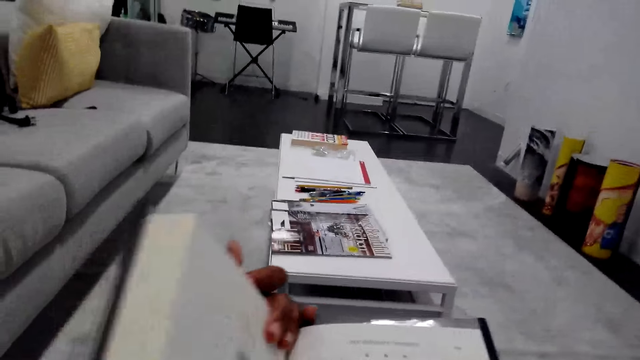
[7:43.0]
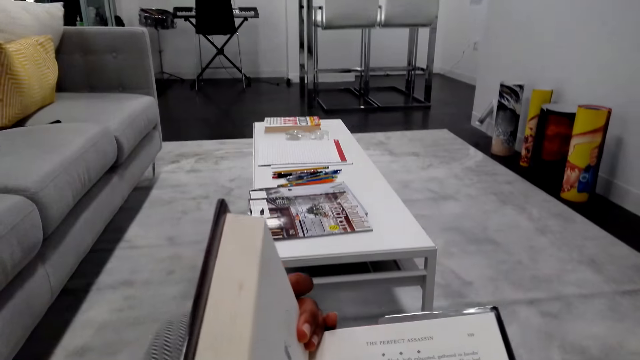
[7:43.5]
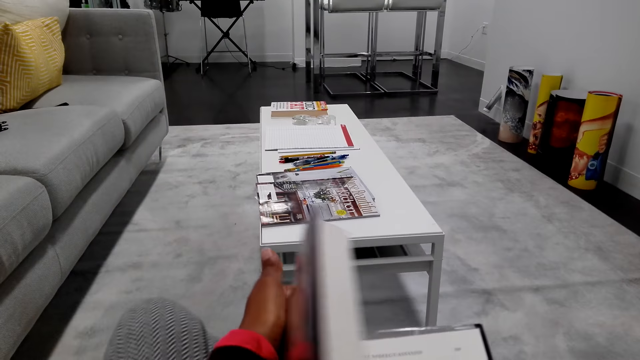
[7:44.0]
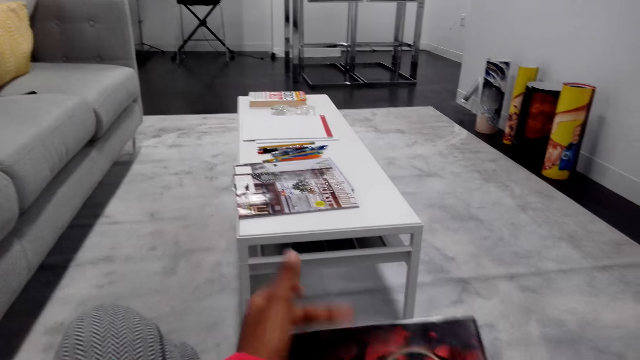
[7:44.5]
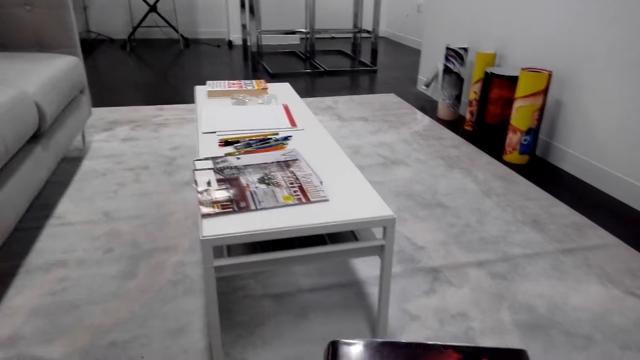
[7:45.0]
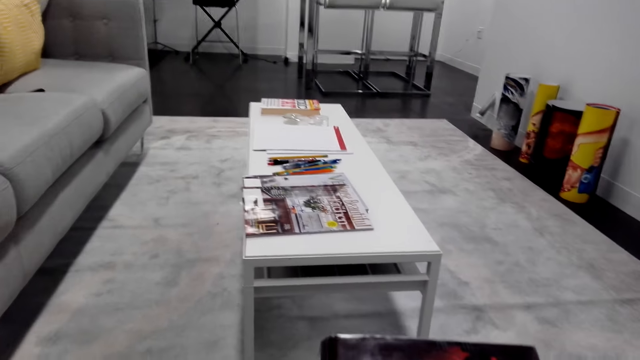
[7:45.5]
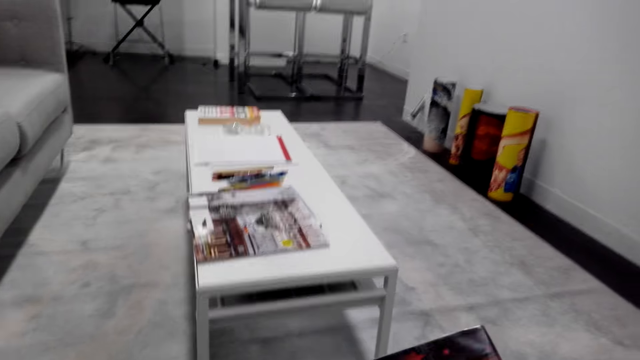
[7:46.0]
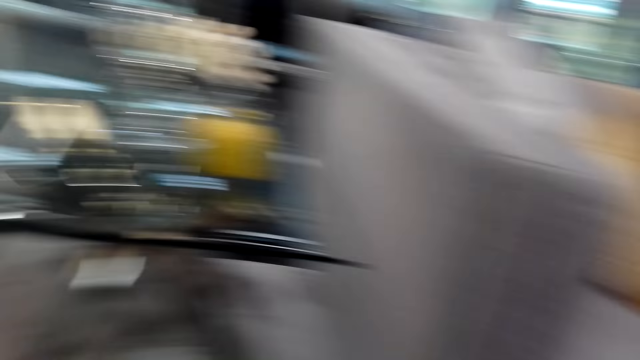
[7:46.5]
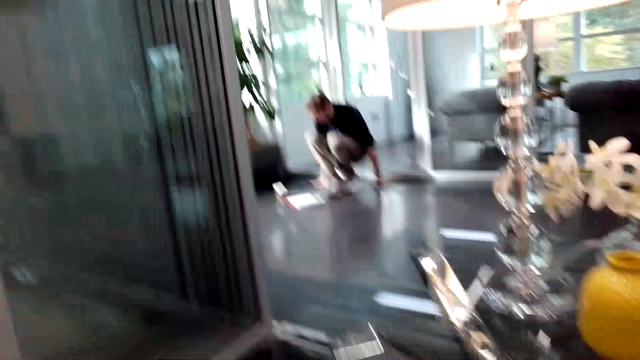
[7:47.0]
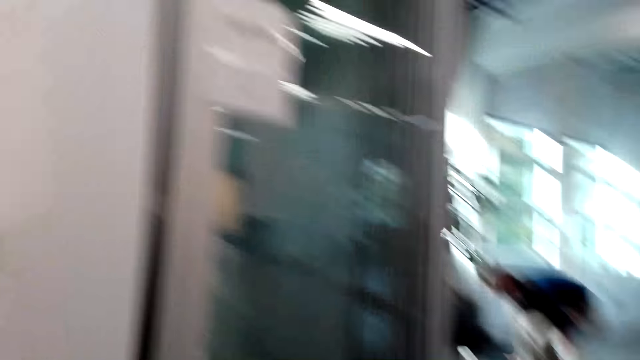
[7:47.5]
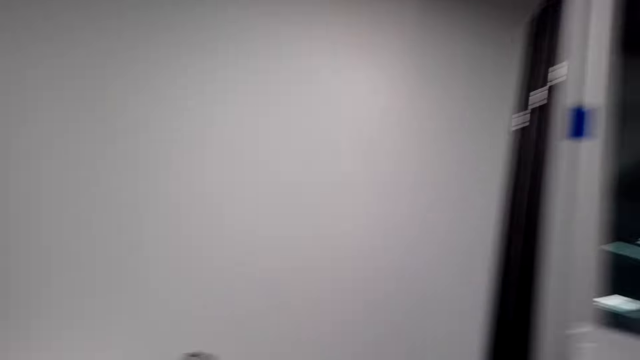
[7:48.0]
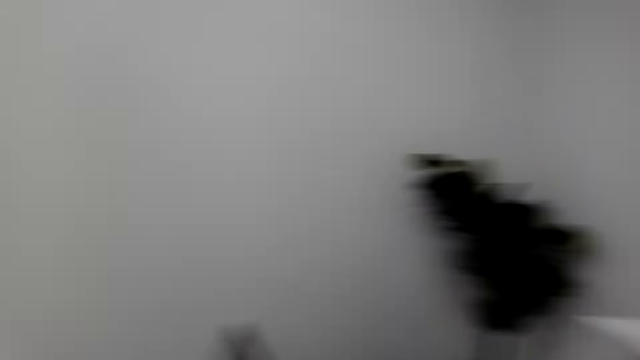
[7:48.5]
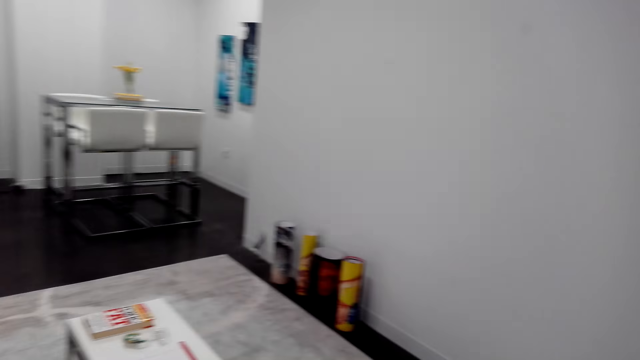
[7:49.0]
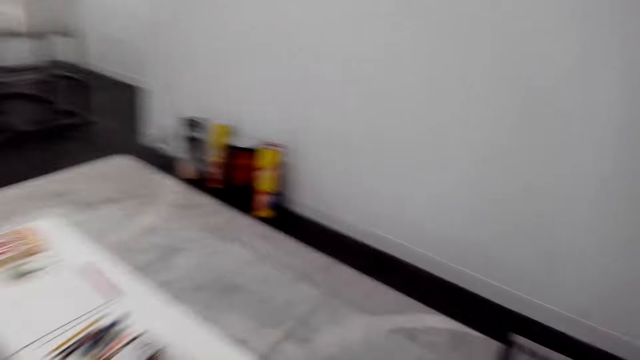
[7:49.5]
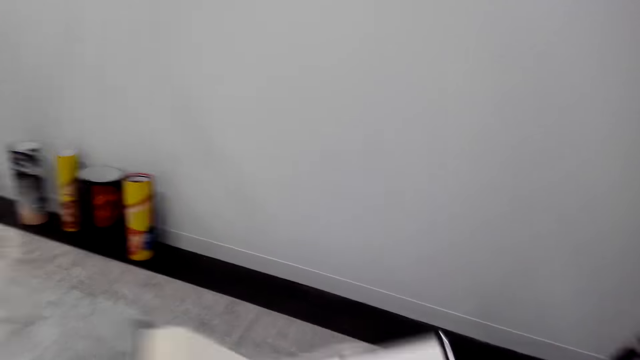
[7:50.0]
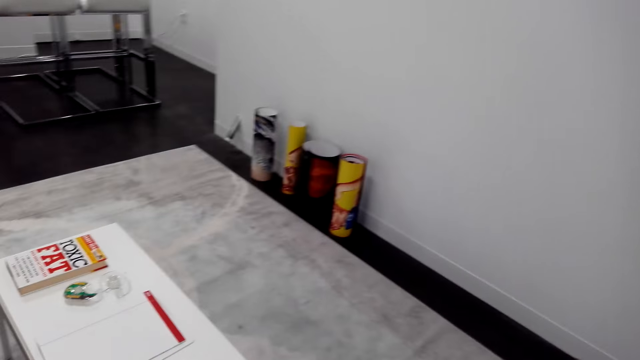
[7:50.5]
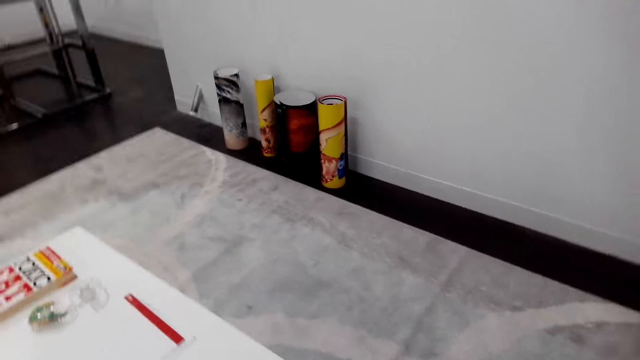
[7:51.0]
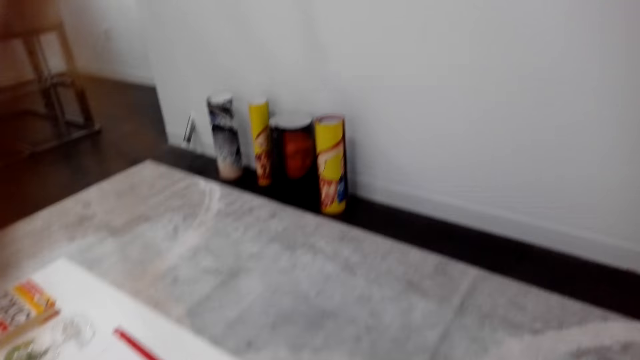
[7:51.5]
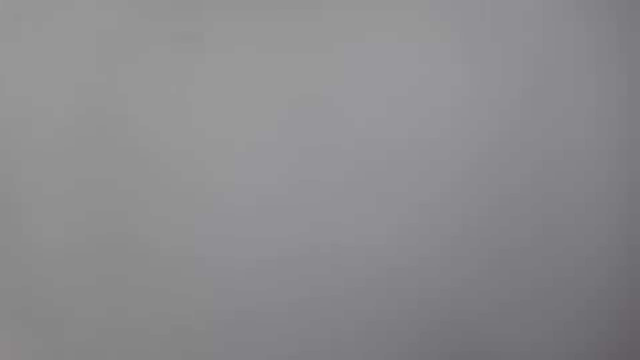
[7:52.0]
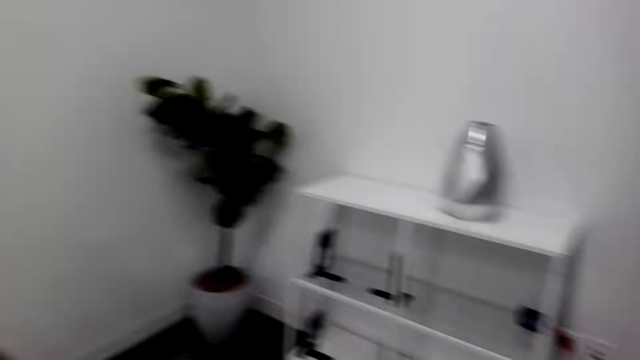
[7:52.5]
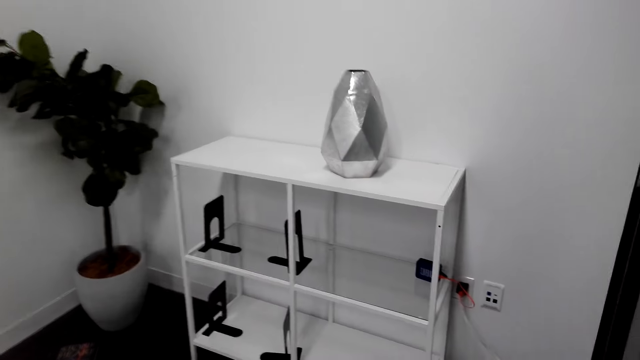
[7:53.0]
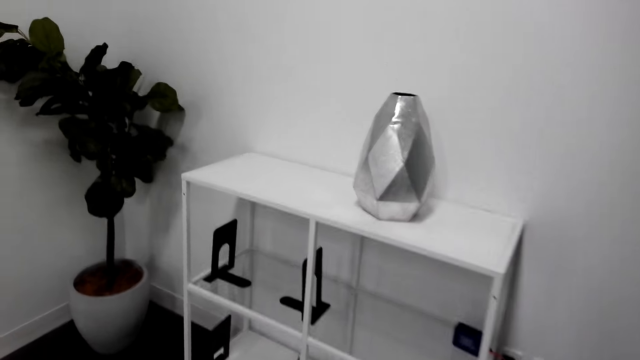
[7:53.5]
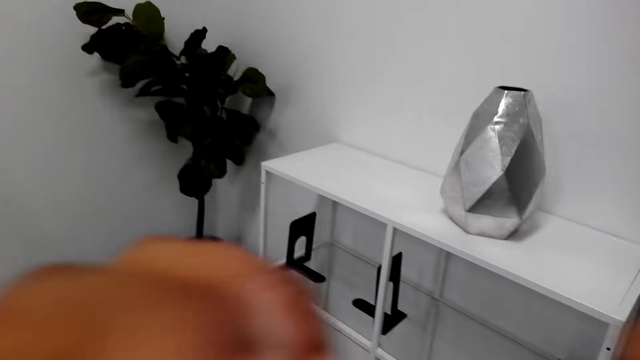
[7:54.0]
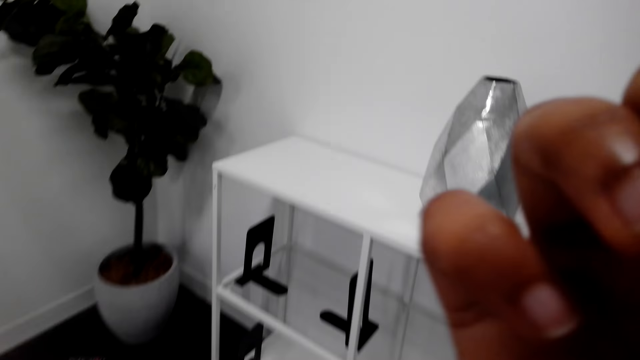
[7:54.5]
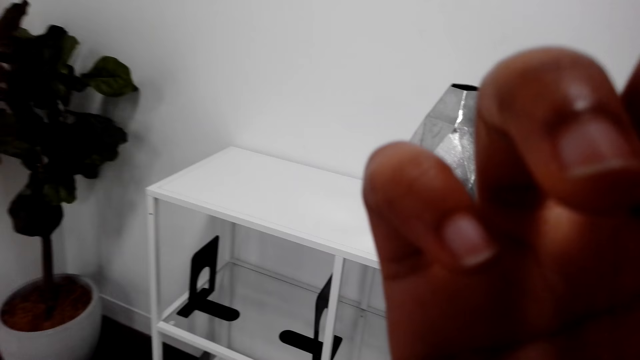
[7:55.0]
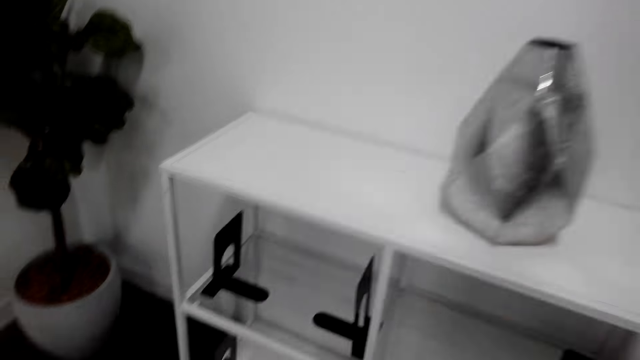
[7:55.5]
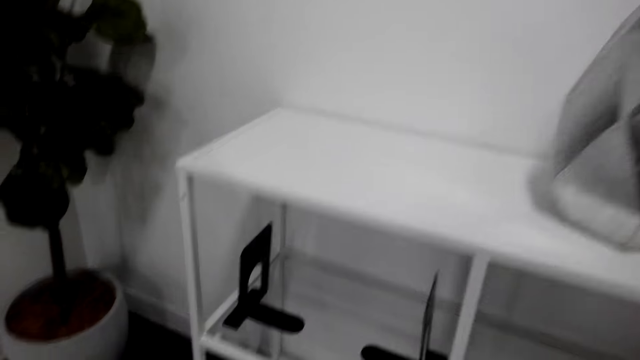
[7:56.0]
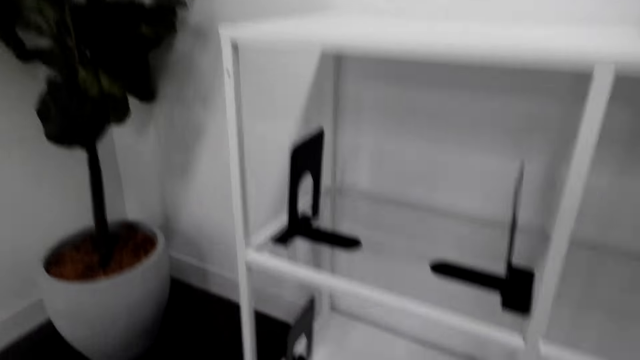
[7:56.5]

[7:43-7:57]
The camera wearer closes the book. He turns around and stands up. A man appears. The camera wearer moves around. He puts the book on the table. He walks in the room. He lifts up his hand and touches his face.

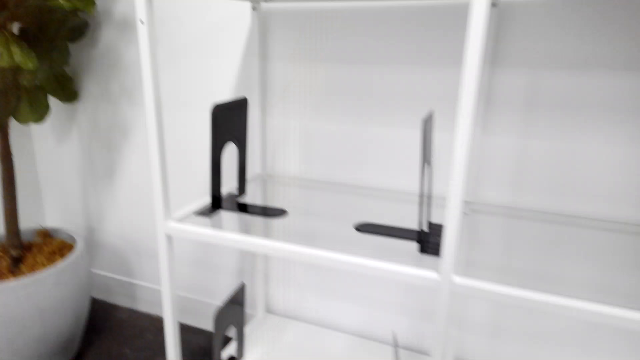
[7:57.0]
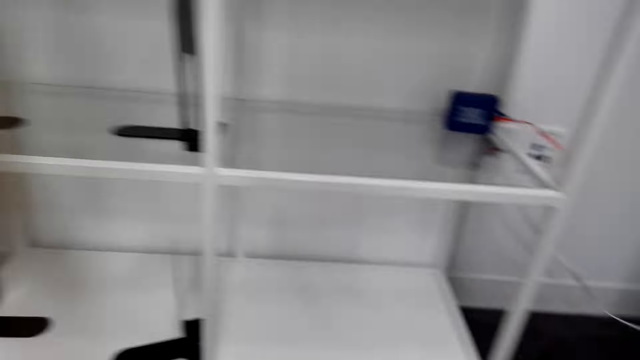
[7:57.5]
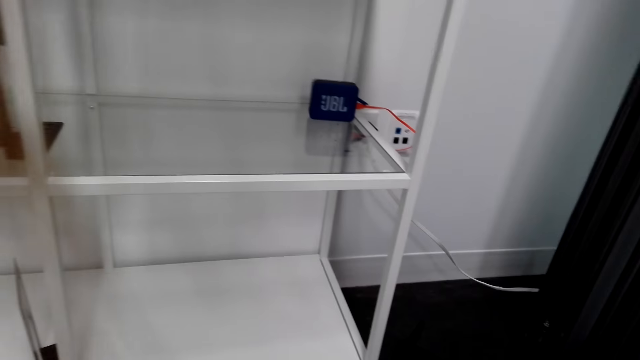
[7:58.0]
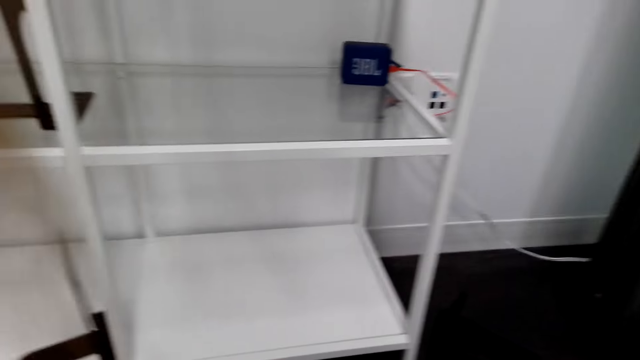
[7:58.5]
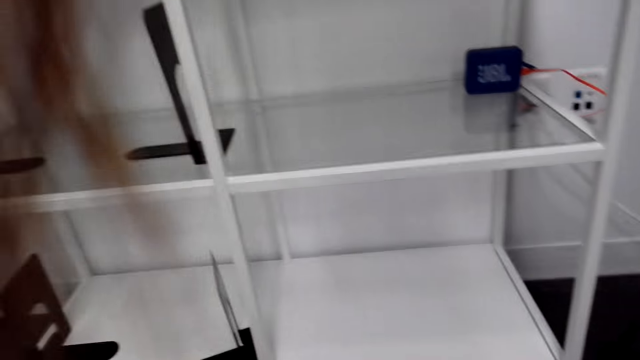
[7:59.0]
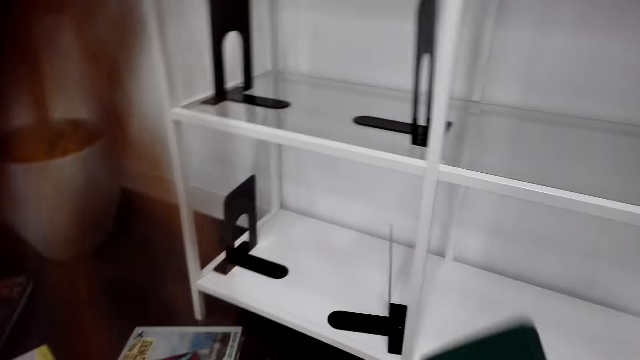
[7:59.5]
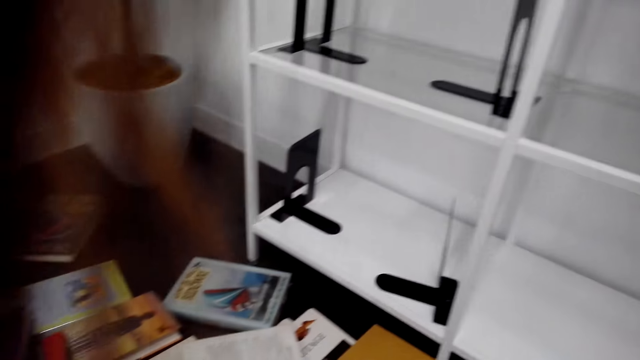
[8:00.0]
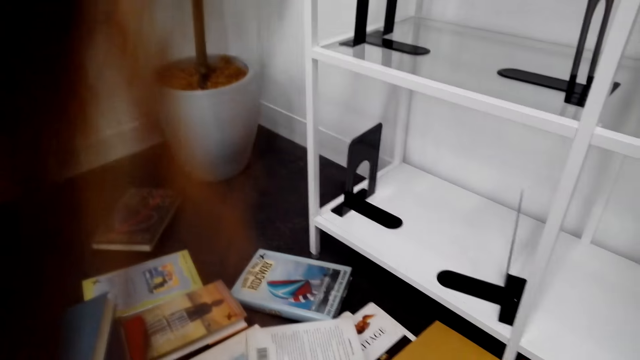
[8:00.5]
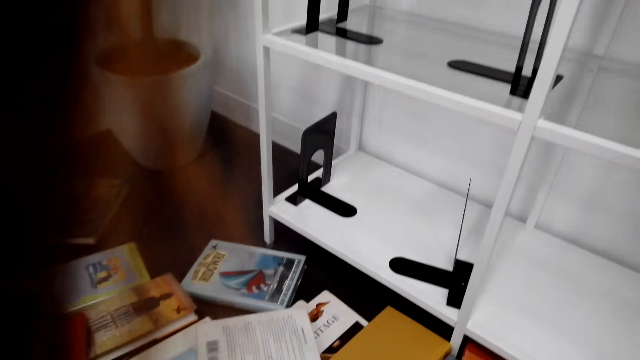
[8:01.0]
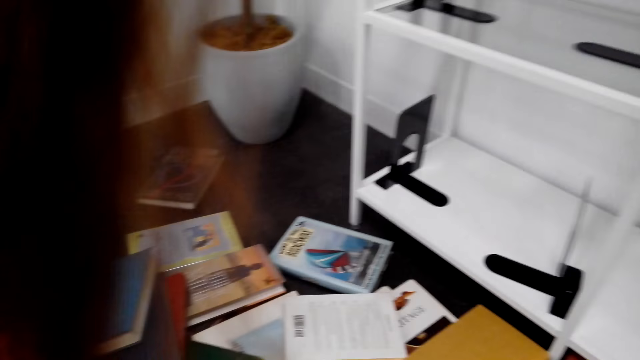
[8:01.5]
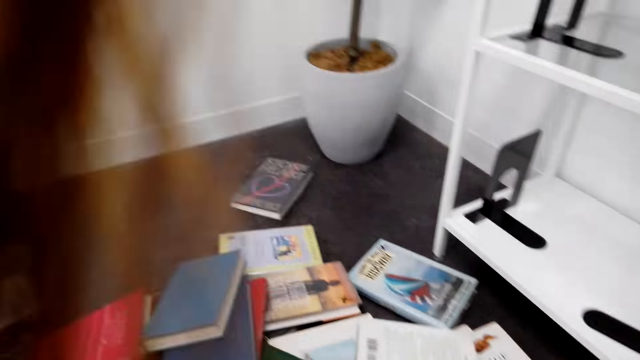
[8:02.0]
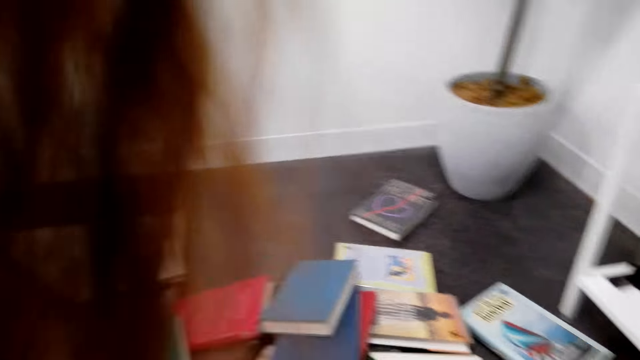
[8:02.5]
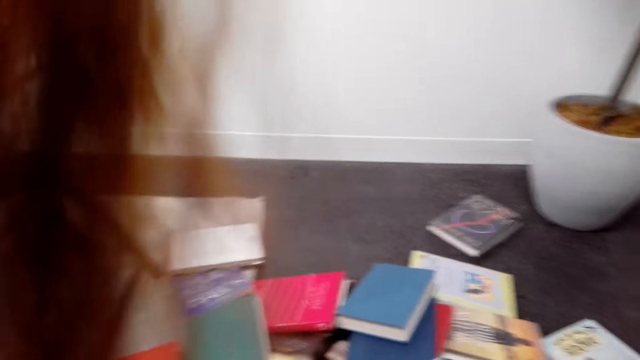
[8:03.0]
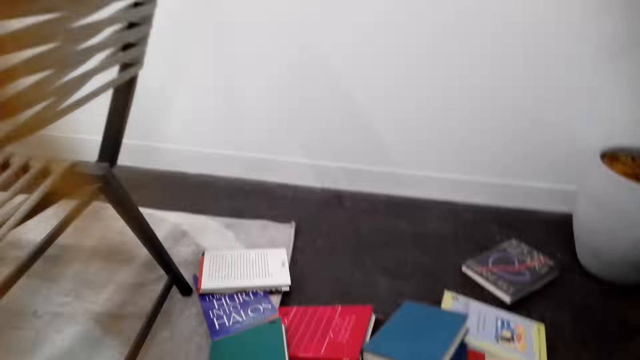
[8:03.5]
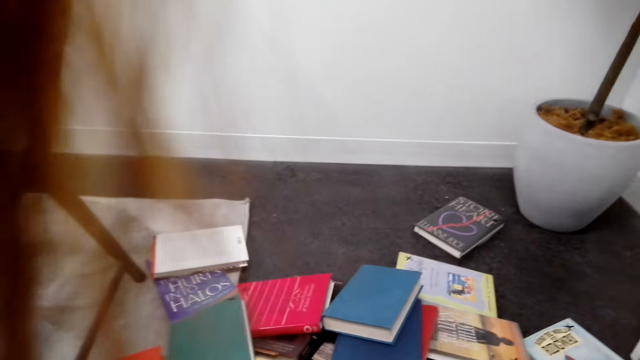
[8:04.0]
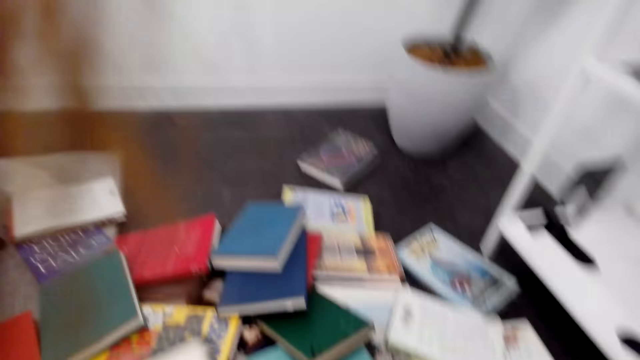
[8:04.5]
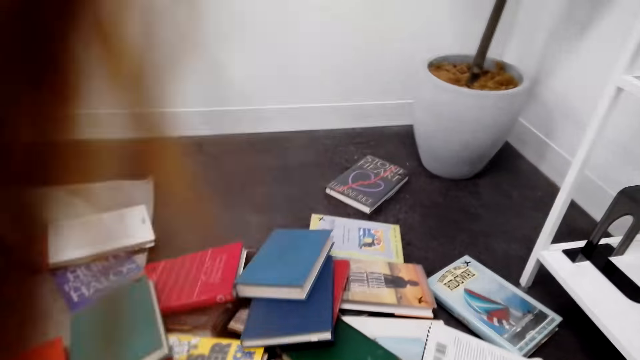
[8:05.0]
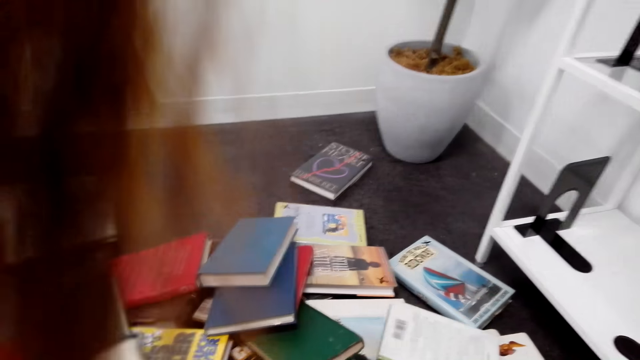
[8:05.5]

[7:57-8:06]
The camera wearer arranges the books on the floor.
